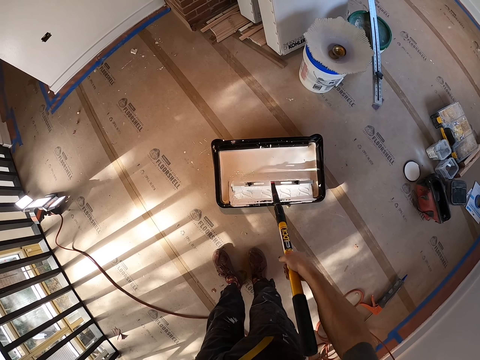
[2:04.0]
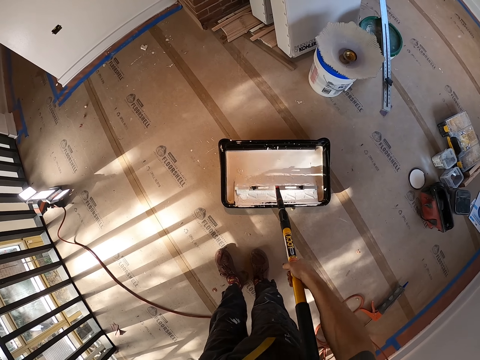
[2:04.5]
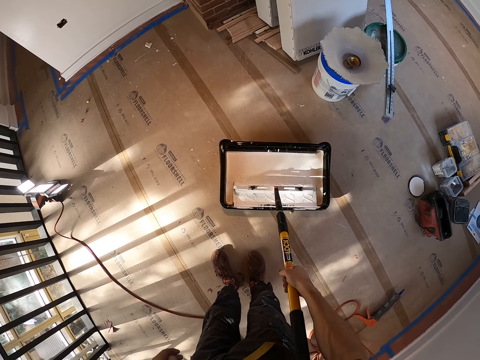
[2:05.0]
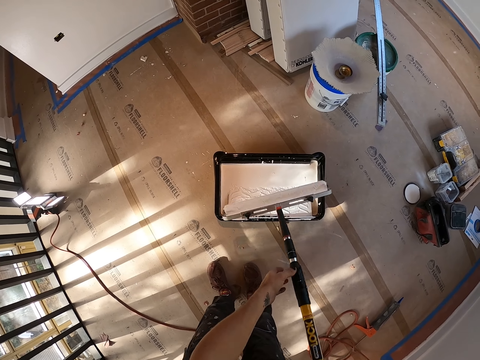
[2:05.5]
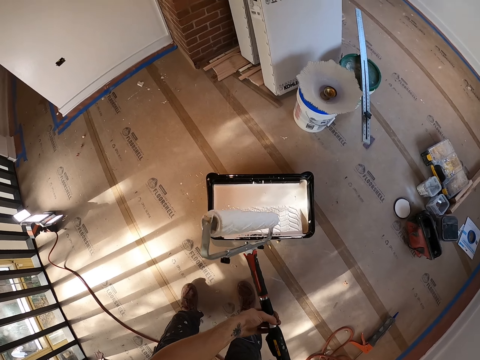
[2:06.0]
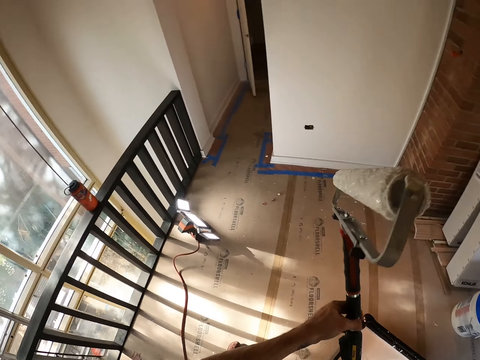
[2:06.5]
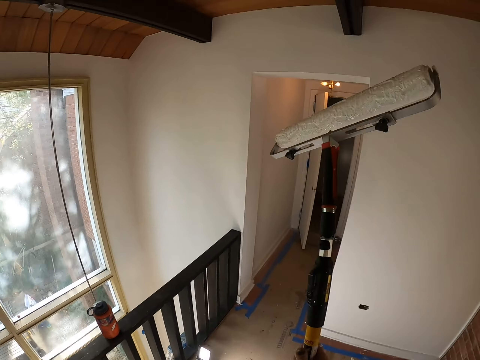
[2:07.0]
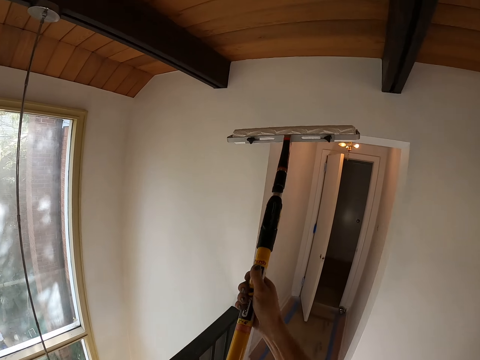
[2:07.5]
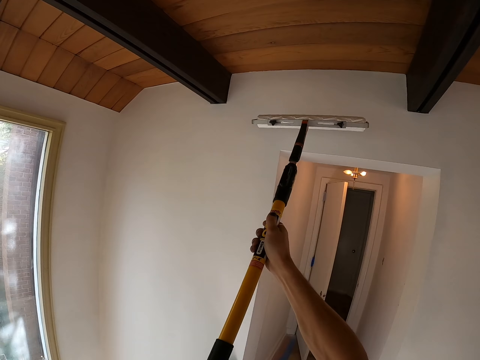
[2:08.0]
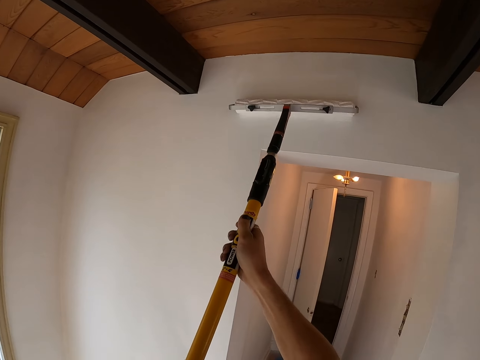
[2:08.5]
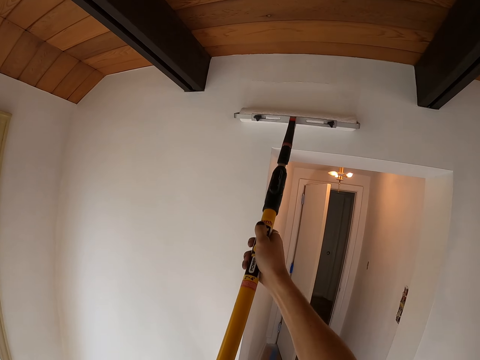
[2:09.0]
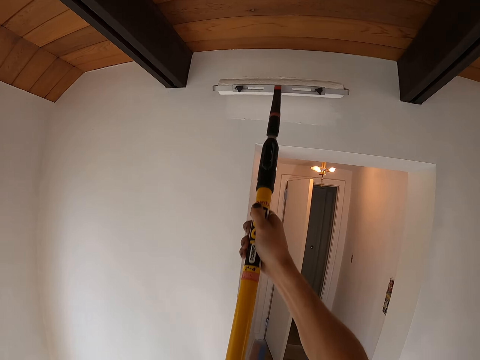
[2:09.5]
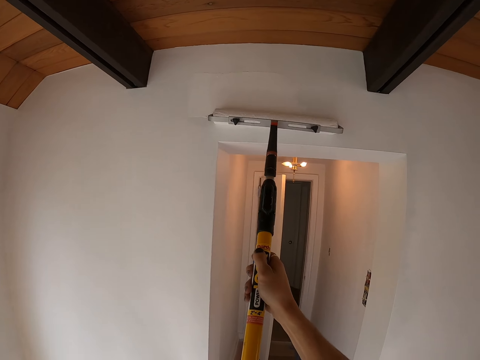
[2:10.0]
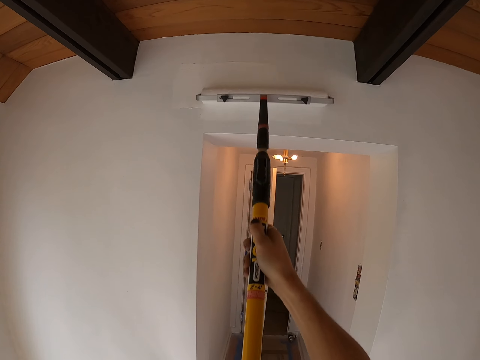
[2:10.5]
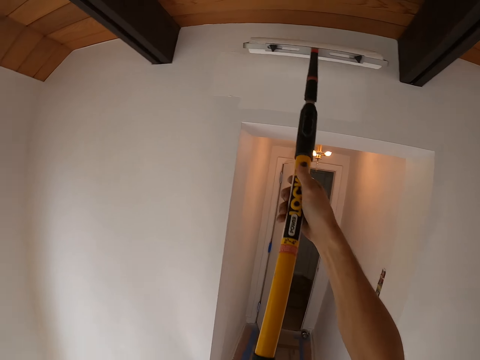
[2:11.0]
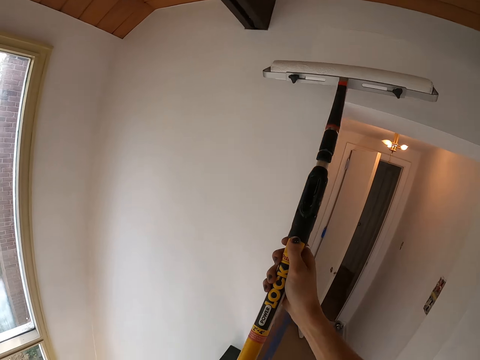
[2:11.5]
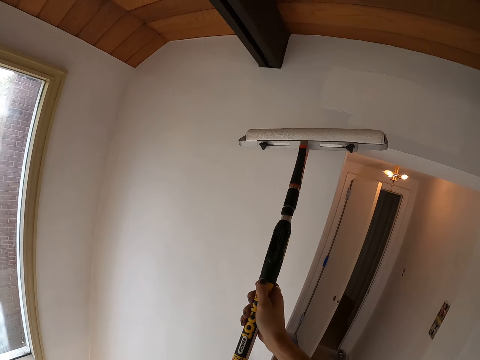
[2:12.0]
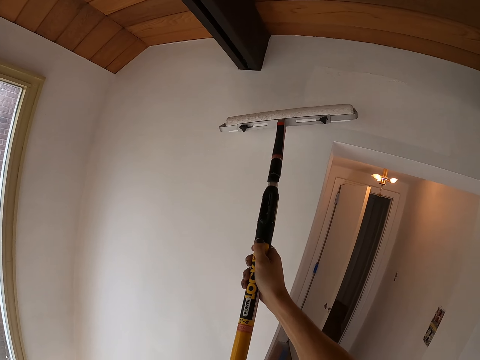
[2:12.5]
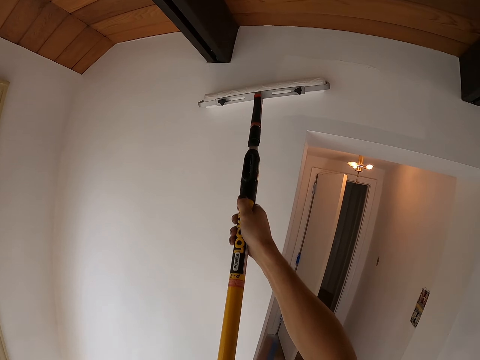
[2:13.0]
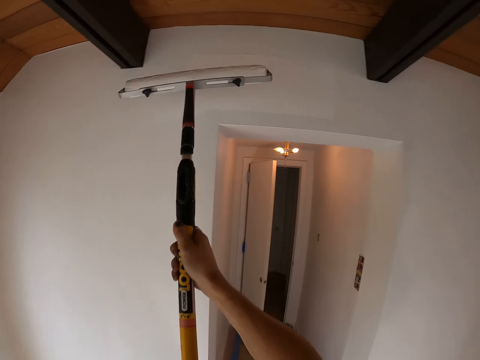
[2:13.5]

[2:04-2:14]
The camera wearer walks. They rotate the paint roller in the paint can. They remove the paint roller in the paint can. They hold the roller with the other hand. They walk. They paint the wall with the roller paint brush. They move the paint roller to the side.

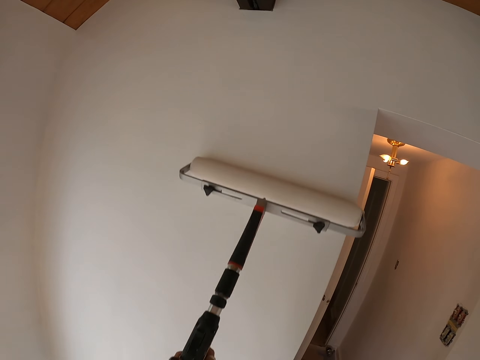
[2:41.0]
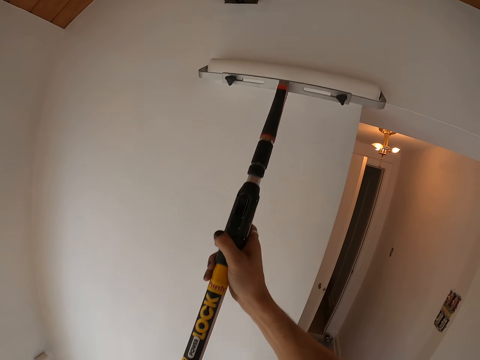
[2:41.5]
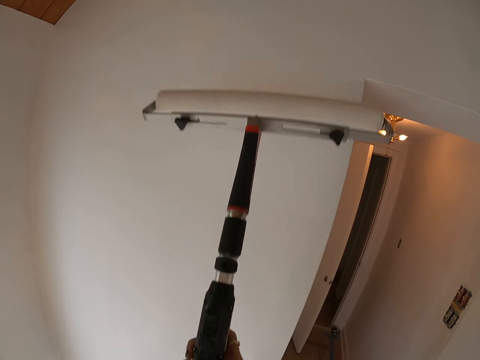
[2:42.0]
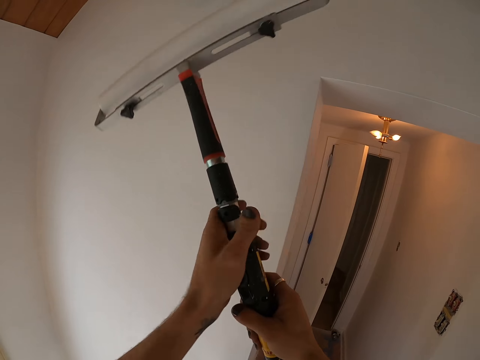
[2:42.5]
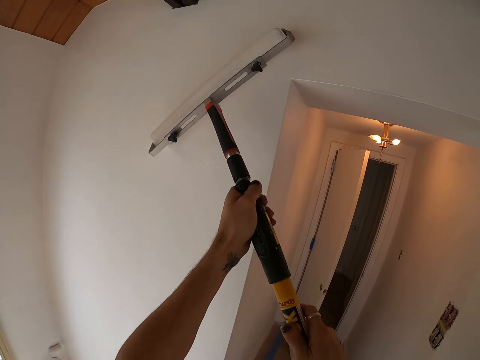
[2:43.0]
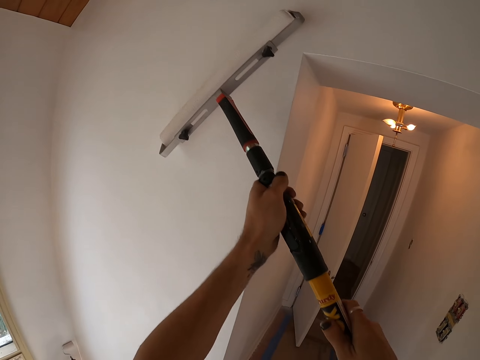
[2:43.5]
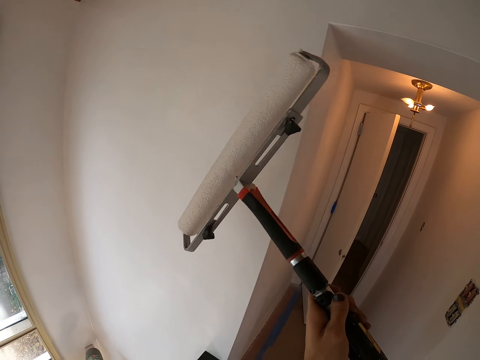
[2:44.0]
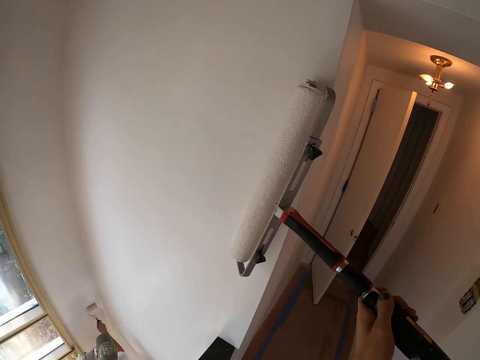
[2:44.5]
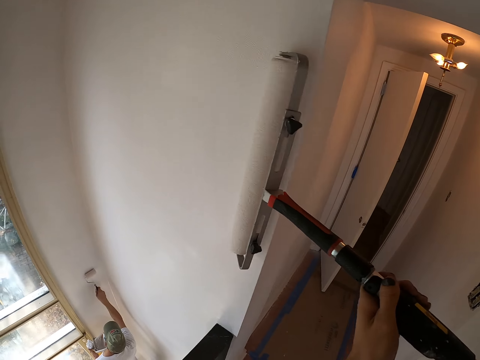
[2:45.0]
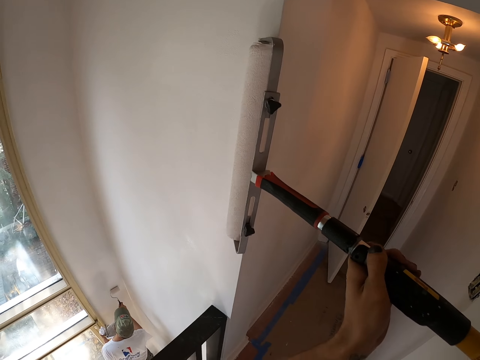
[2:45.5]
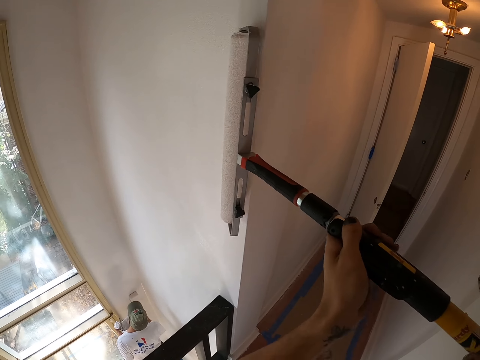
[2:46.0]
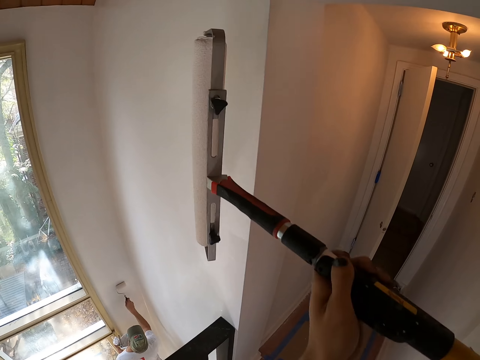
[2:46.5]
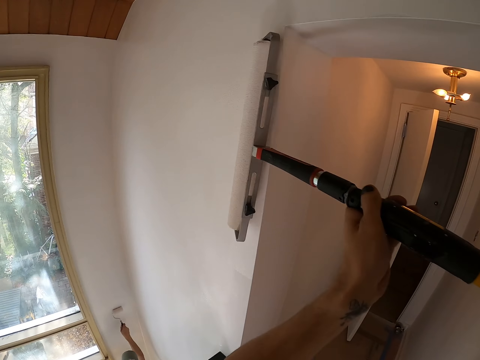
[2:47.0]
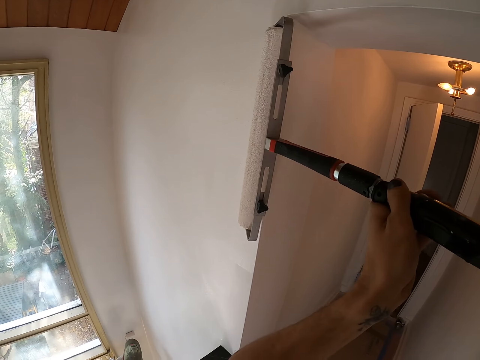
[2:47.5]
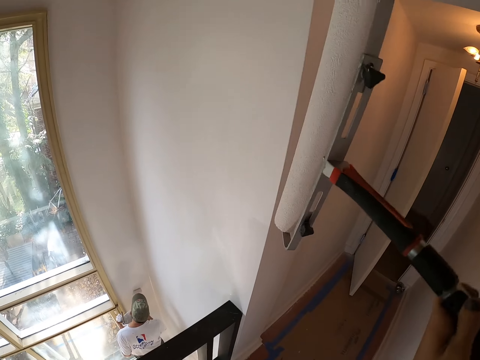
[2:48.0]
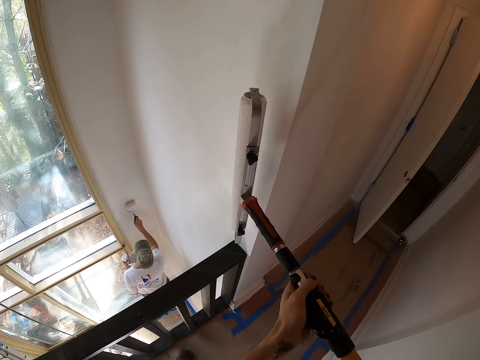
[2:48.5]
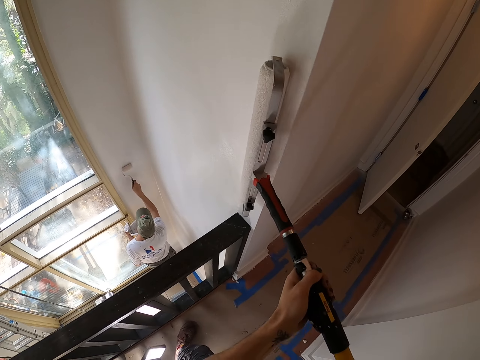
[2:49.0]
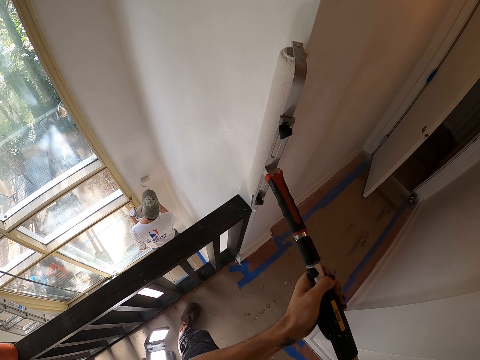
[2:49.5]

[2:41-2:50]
The camera wearer puts the other hand in front of the other. They put the other hand on the bottom side of the paint roller. They paint.

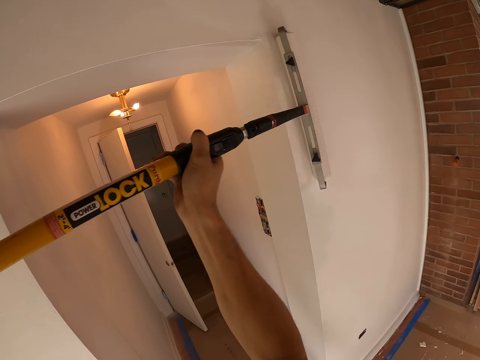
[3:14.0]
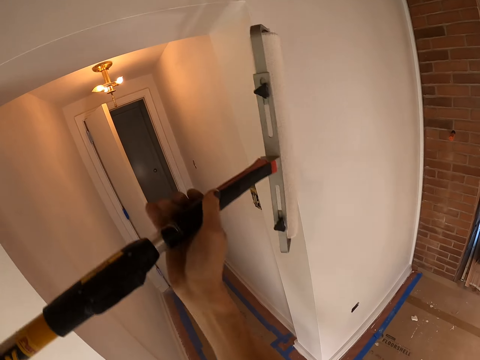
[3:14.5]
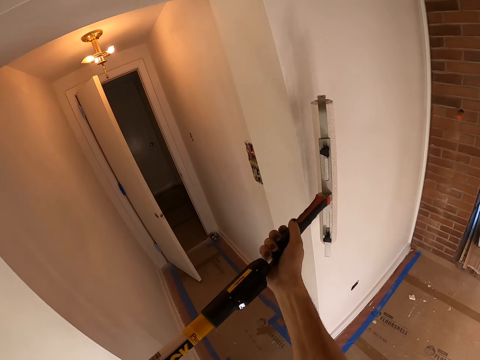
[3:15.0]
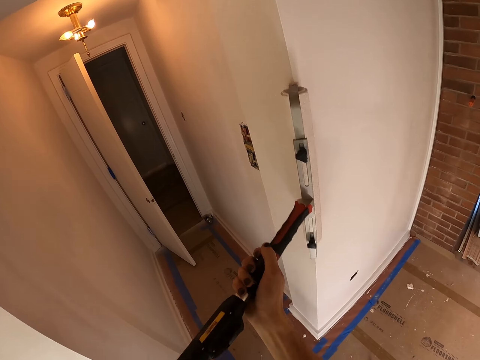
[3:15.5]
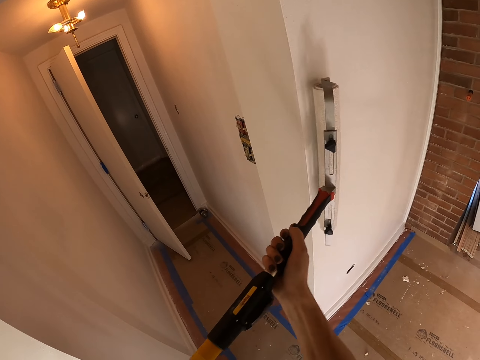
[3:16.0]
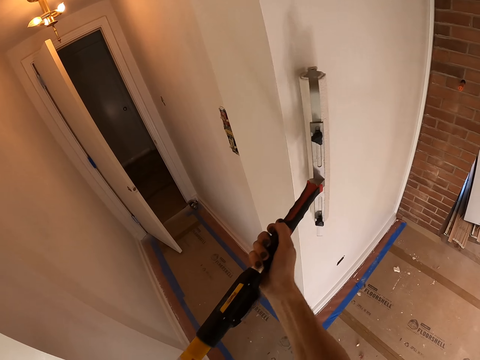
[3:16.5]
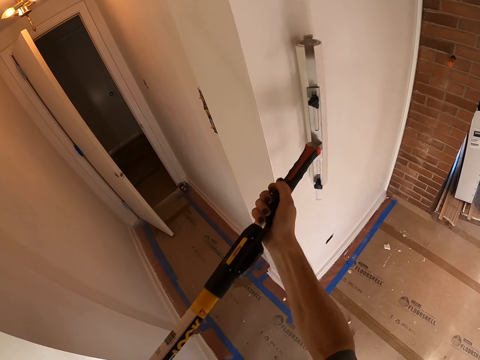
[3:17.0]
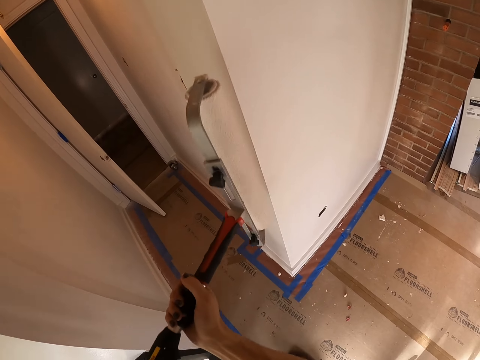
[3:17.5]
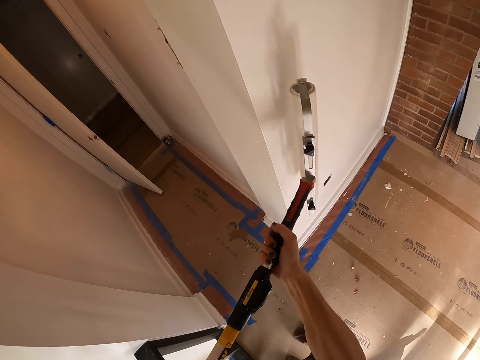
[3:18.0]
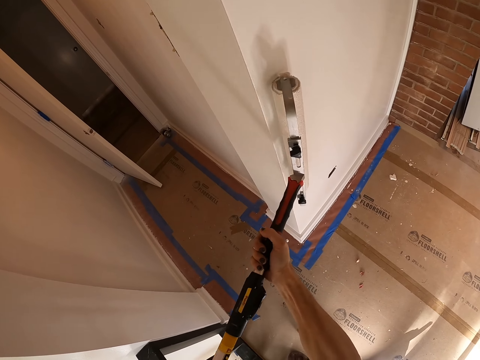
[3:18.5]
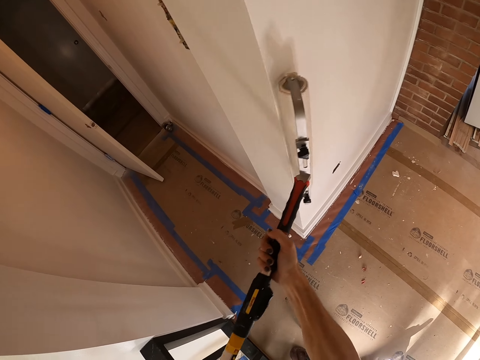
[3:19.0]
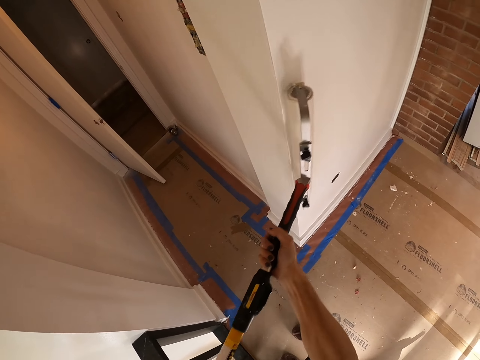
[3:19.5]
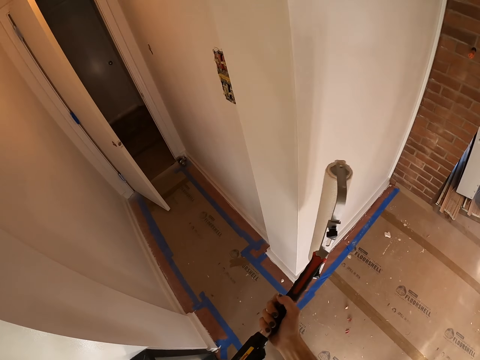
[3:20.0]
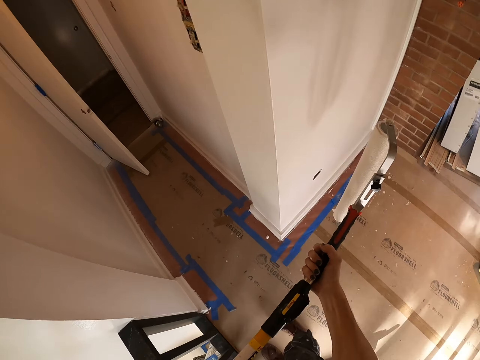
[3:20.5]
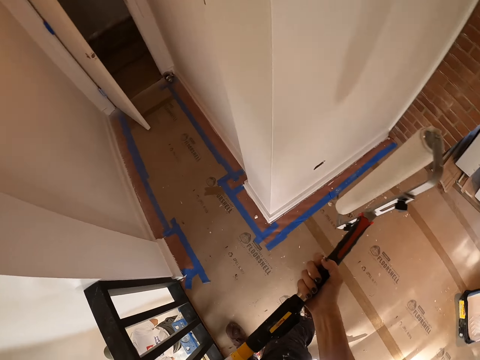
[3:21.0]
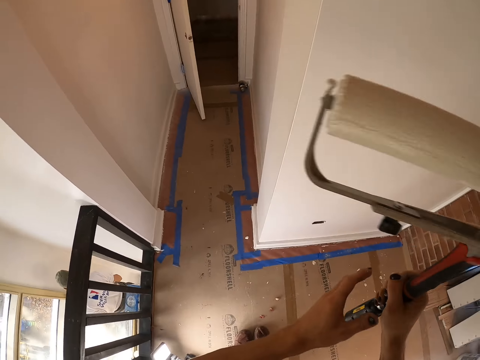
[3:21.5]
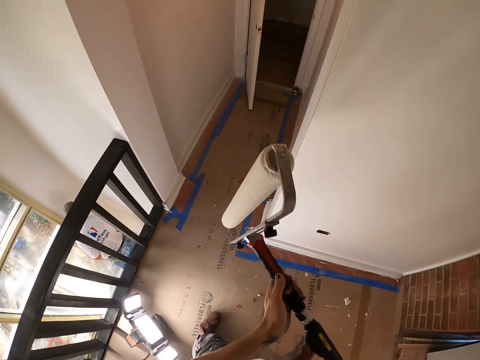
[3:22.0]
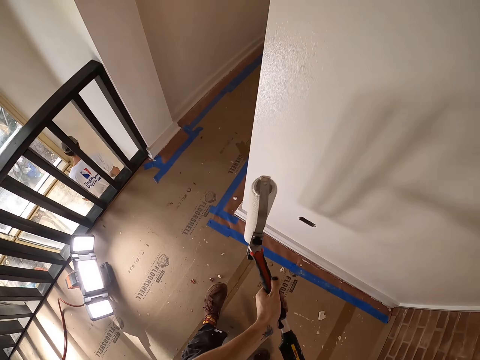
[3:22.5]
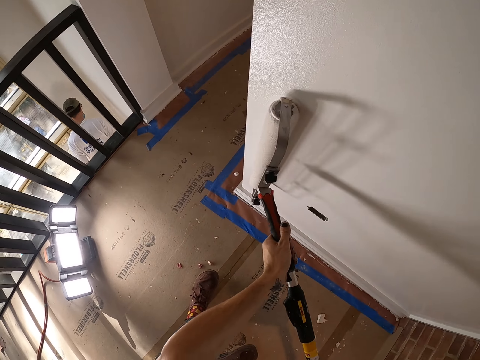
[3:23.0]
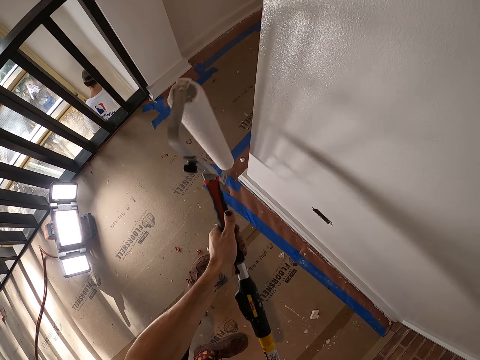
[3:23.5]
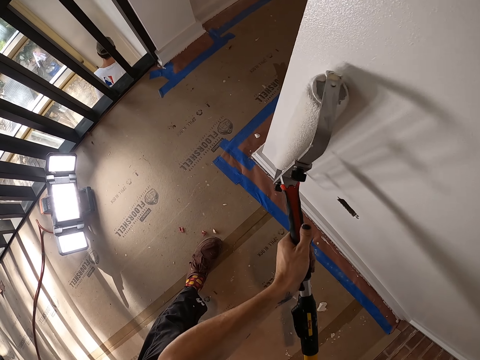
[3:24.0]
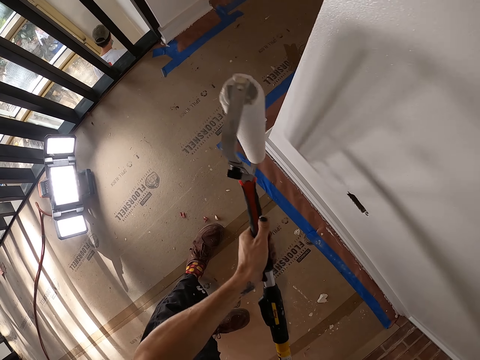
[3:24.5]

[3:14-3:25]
The camera wearer pulls his hand towards the top of the paint roller. He paints. He walks. He exchanges the paint roller to the other hand. He walks. He paints.
